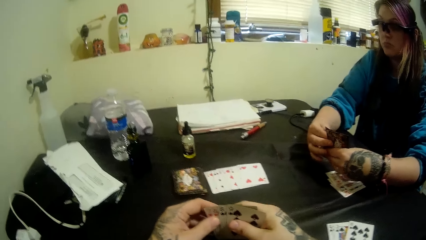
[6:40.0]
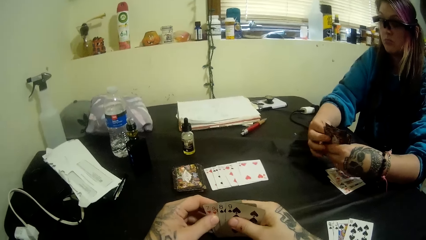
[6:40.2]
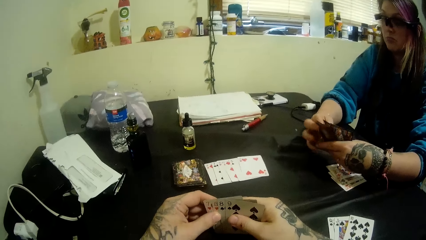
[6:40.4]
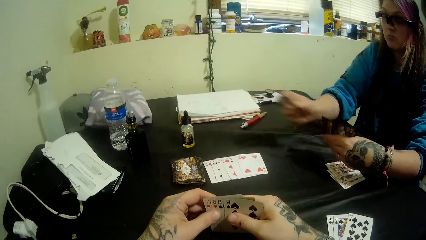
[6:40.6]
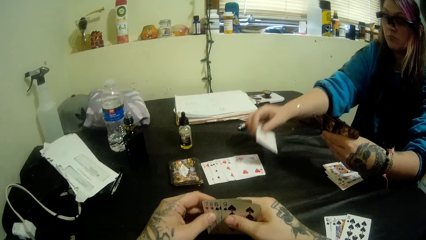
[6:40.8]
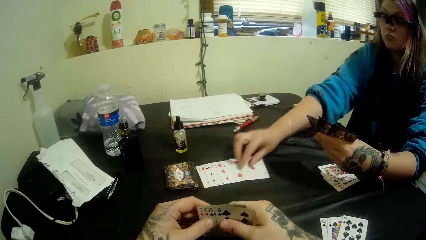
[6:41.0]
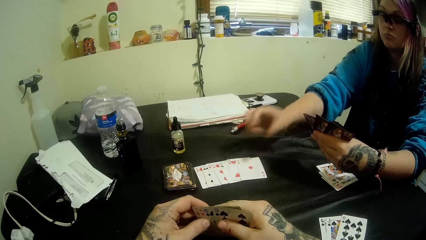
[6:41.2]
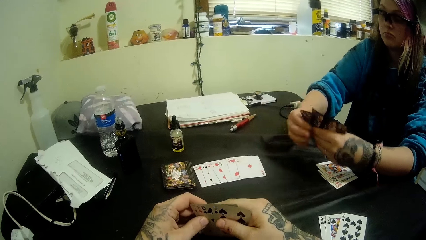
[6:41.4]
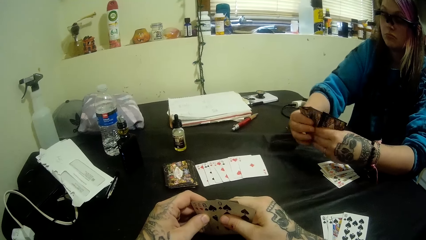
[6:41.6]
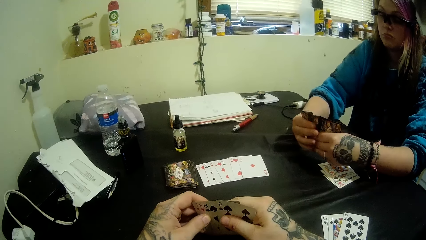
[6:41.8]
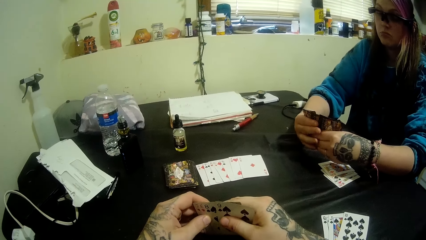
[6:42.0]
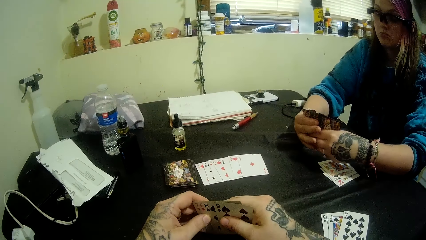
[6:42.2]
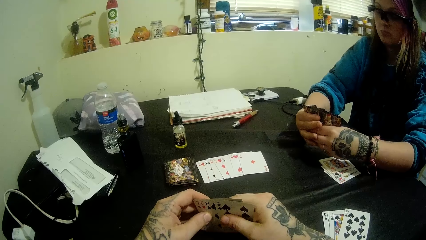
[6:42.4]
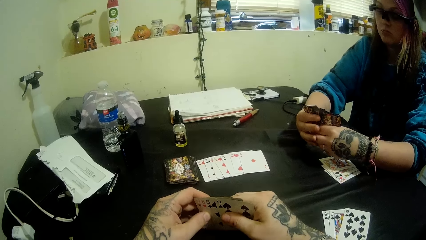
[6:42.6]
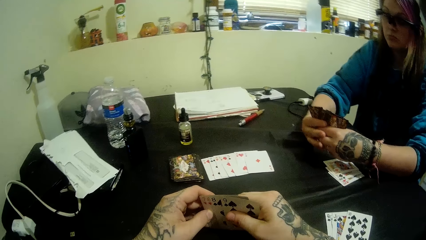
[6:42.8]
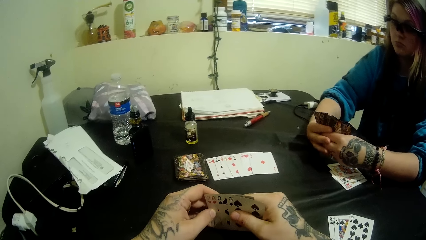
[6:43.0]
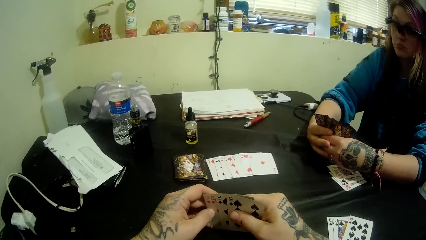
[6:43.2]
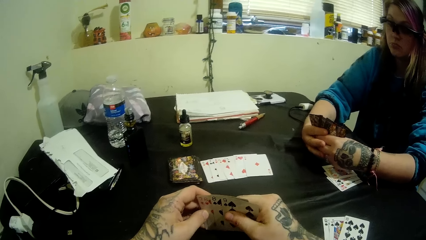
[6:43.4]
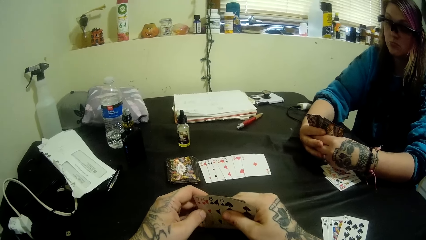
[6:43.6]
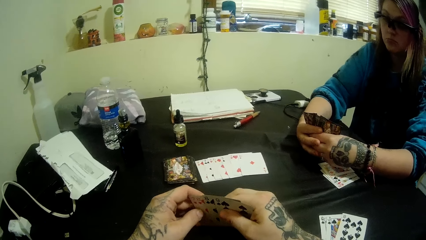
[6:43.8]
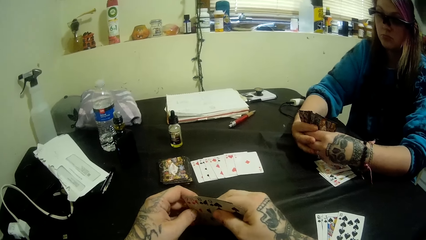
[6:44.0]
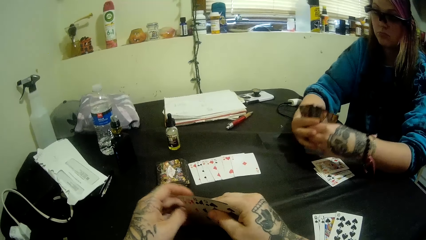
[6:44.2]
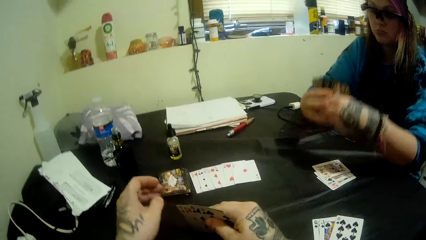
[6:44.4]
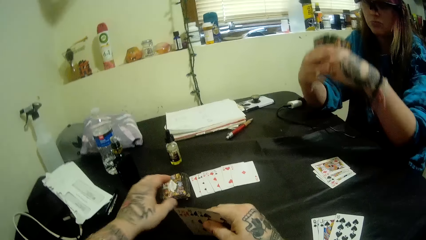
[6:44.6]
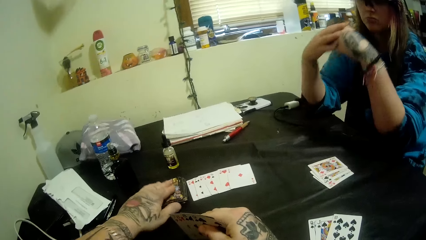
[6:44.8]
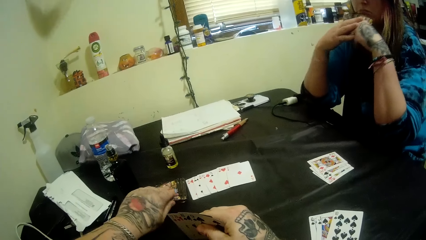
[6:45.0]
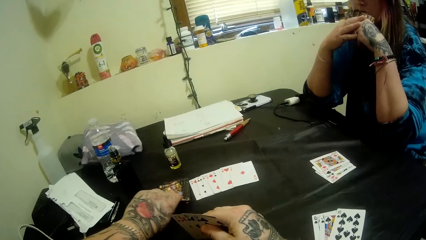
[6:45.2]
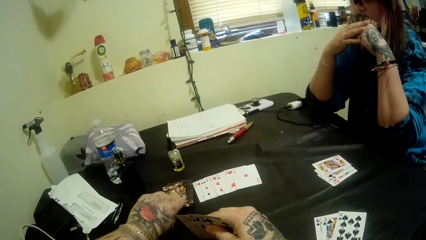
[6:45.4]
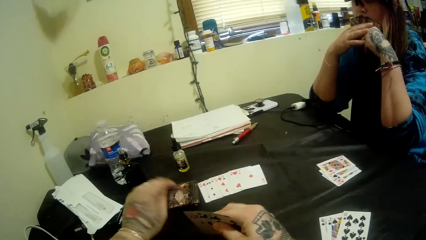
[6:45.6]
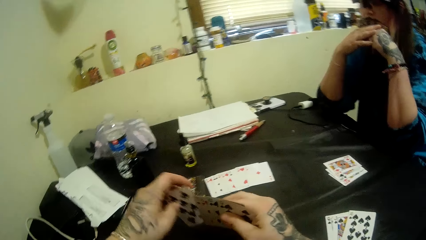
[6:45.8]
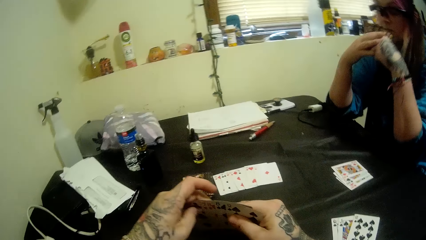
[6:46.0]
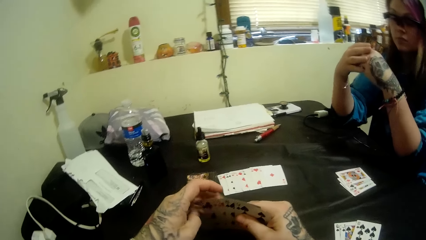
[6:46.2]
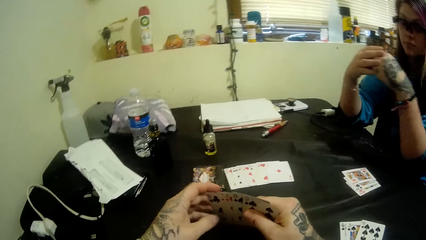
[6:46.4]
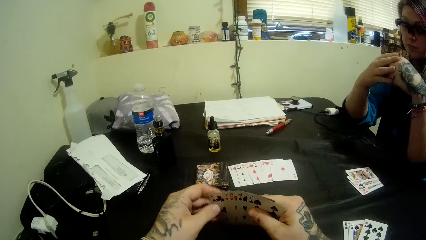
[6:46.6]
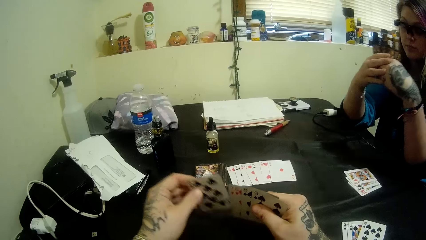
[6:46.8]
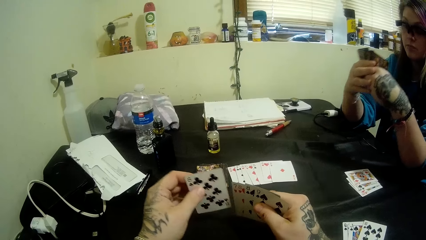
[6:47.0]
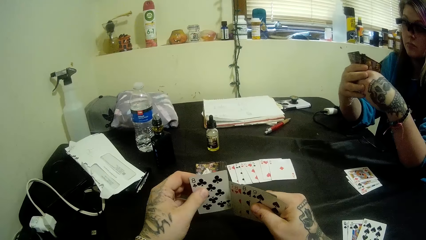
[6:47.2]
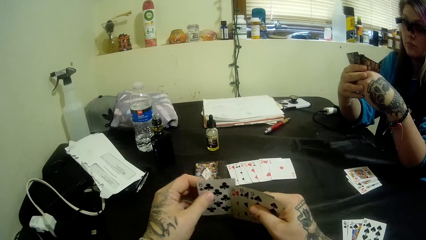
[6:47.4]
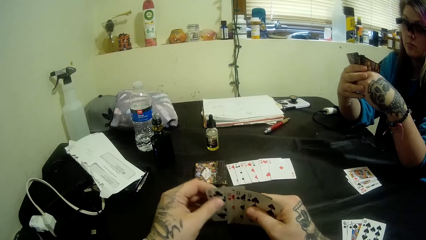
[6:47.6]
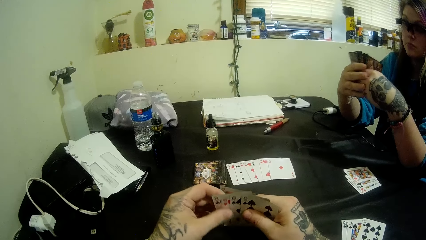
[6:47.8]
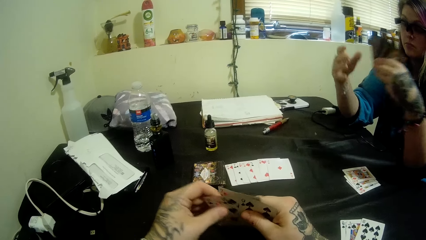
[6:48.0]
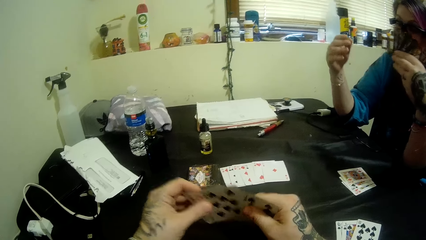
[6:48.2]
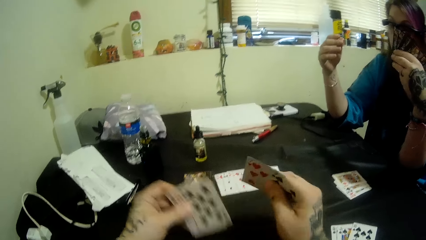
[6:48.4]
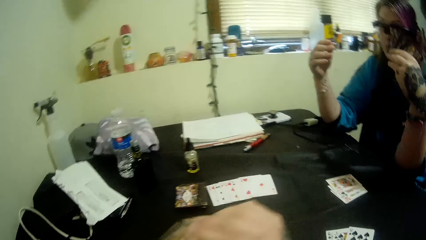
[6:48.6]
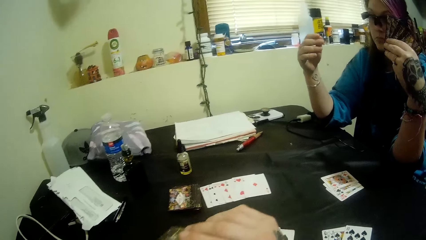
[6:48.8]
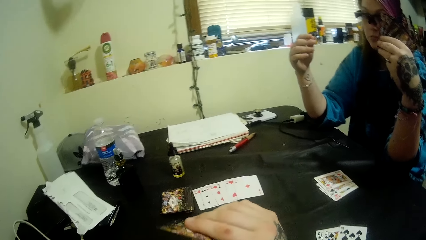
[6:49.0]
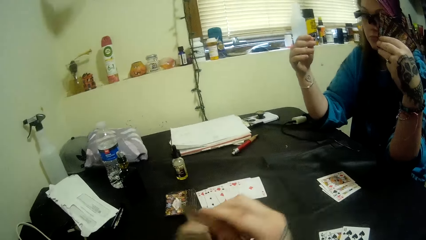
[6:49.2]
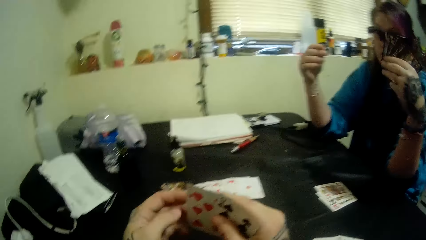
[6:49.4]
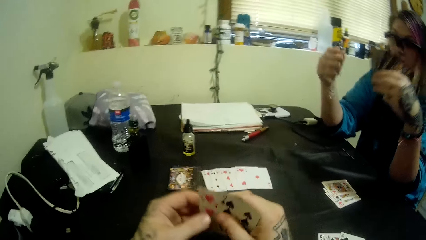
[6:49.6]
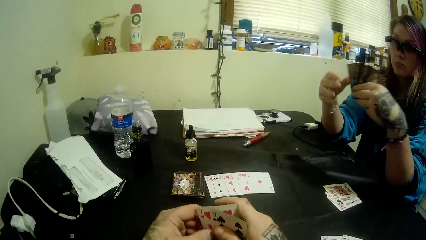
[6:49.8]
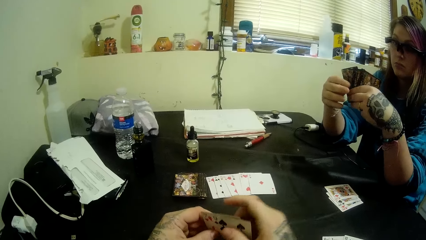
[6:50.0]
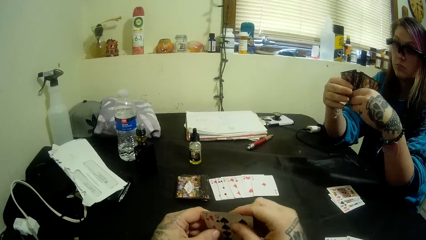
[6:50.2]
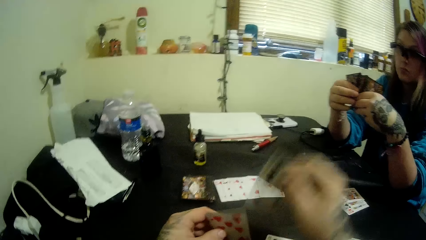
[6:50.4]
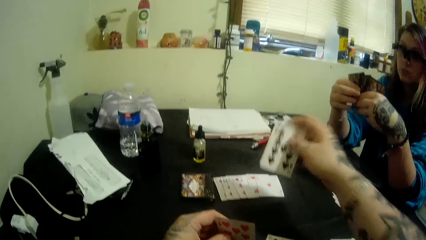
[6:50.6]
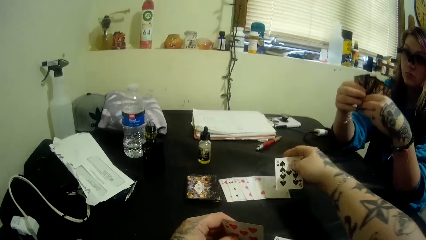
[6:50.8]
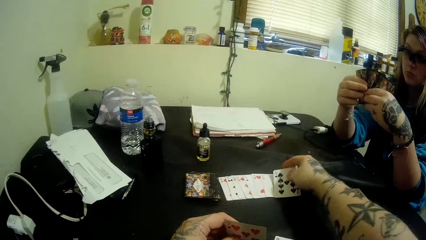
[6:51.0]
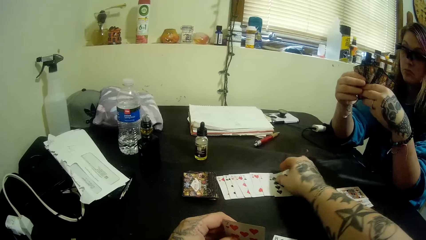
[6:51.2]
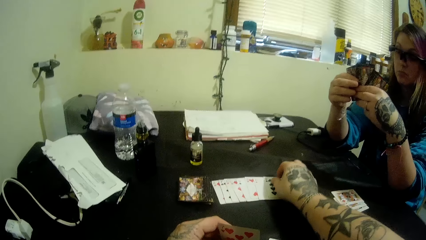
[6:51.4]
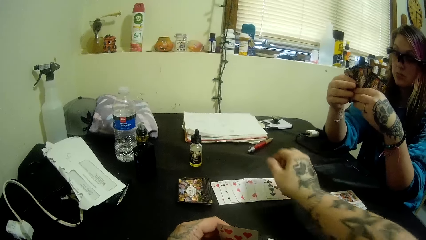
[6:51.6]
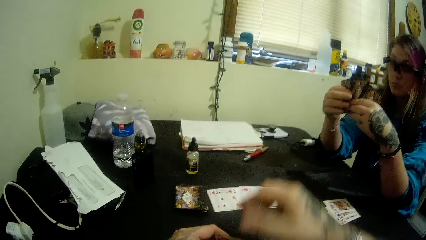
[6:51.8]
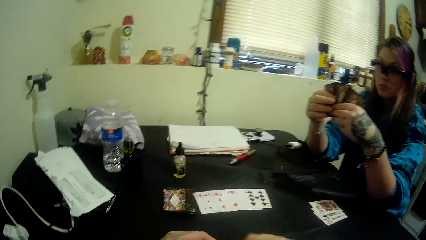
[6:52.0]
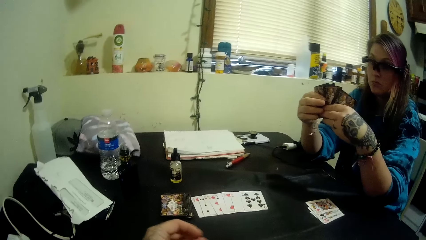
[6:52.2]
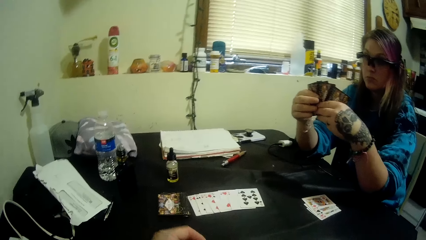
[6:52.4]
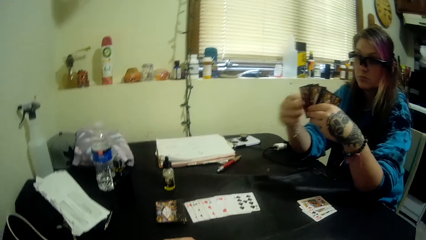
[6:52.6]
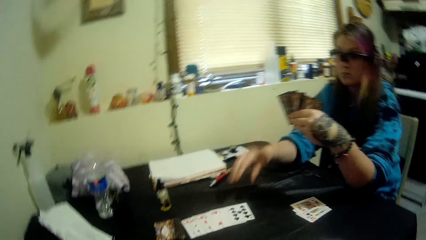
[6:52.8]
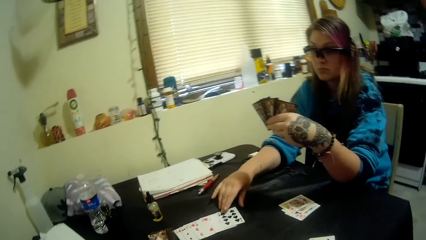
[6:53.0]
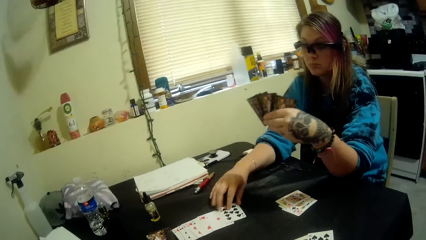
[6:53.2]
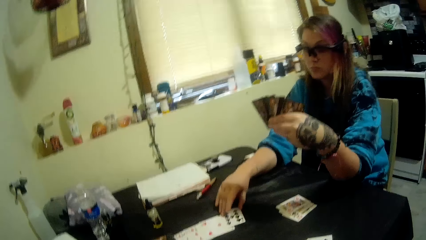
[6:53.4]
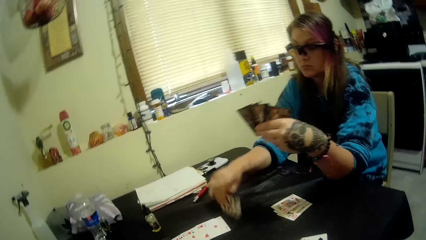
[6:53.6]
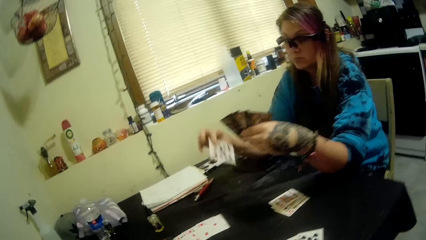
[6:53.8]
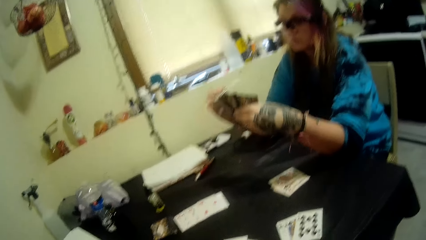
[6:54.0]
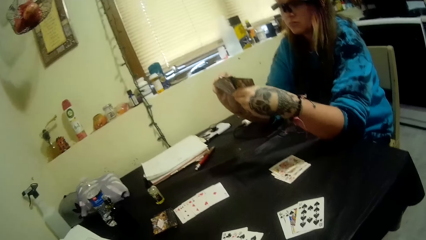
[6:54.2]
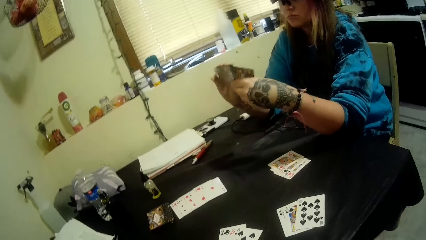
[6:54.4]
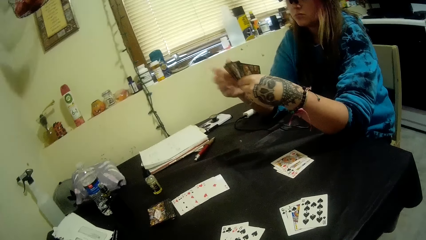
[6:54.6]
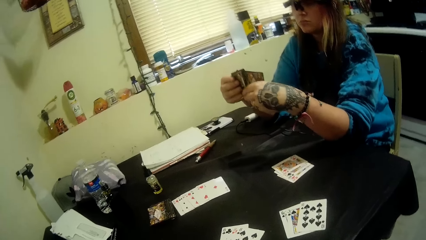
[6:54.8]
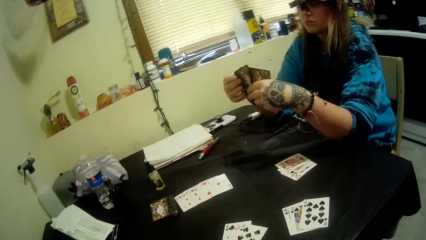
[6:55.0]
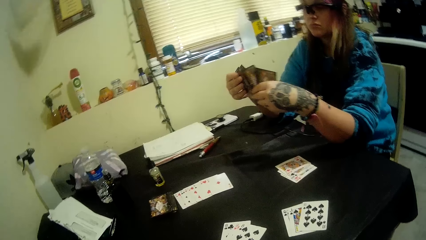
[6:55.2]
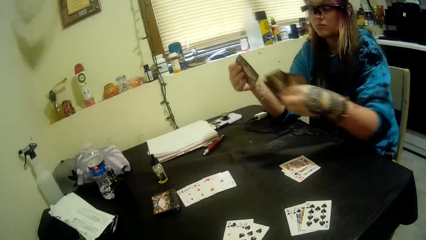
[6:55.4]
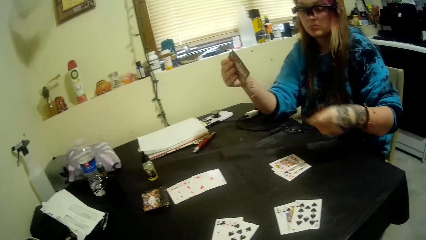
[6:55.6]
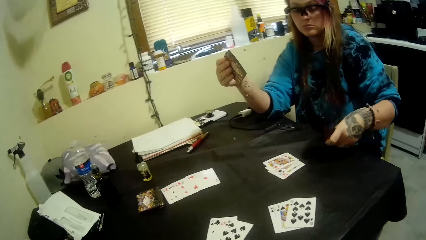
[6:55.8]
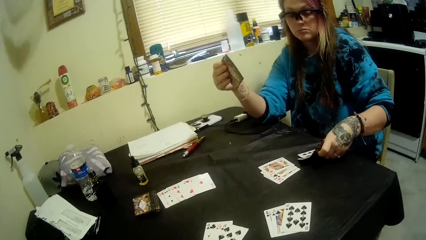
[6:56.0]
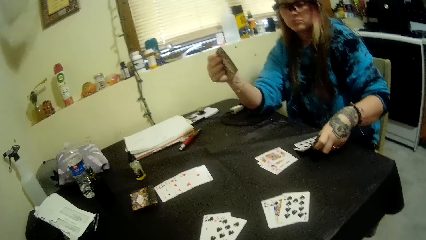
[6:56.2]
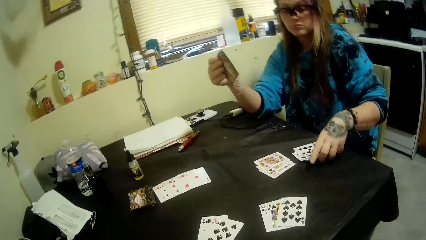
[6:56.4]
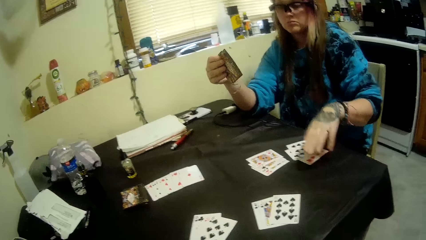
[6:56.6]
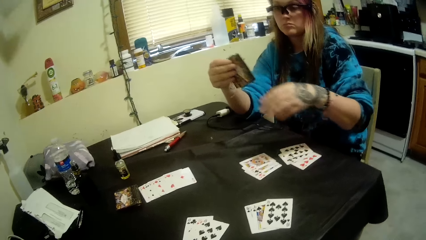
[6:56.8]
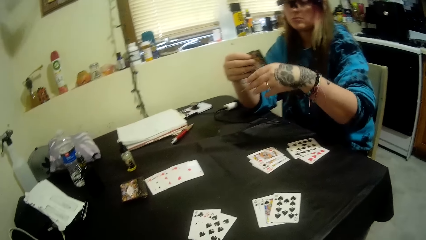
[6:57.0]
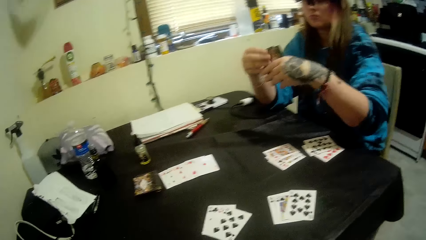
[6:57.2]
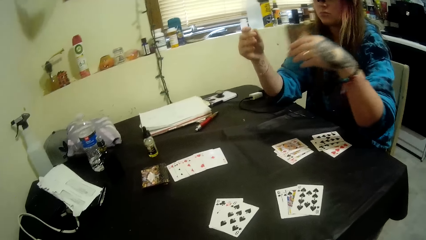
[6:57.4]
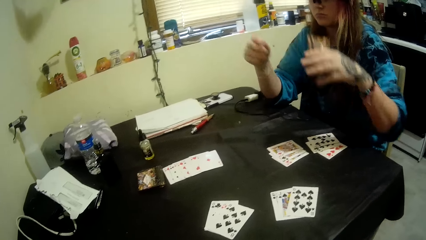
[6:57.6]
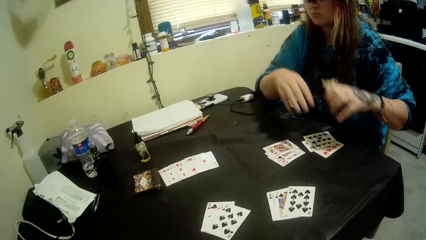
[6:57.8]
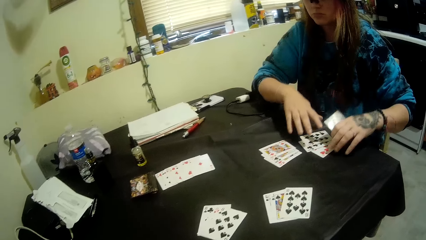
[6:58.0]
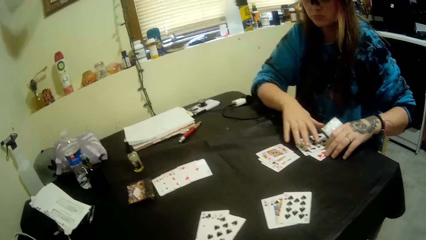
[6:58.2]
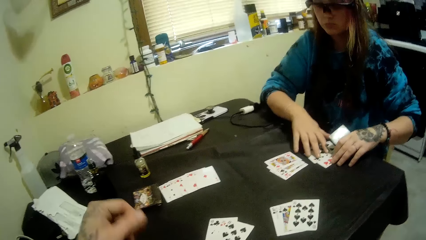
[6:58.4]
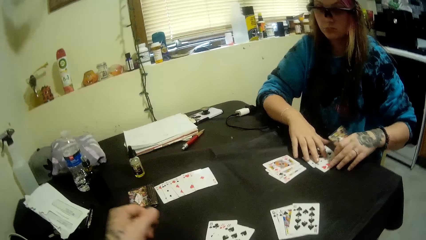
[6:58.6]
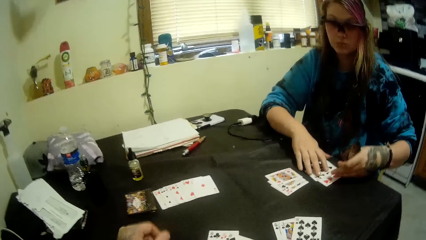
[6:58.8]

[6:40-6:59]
A girl places a card on the opened card with her right hand. The camera wearer stares at the cards. He picks a card from the deck of cards with his left hand. He checks the card. He places a card from his hand on the card cut with his right hand. The girl picks the card from the table with her right hand and places some cards on the table with her left hand.
